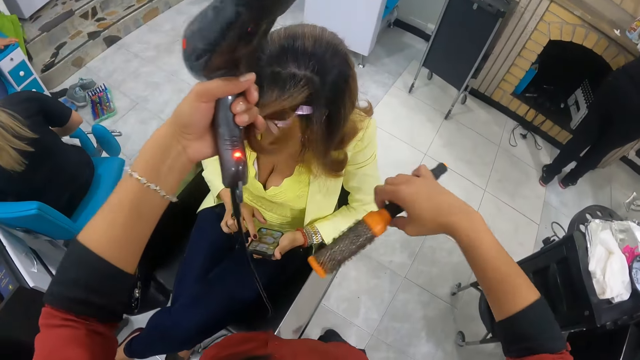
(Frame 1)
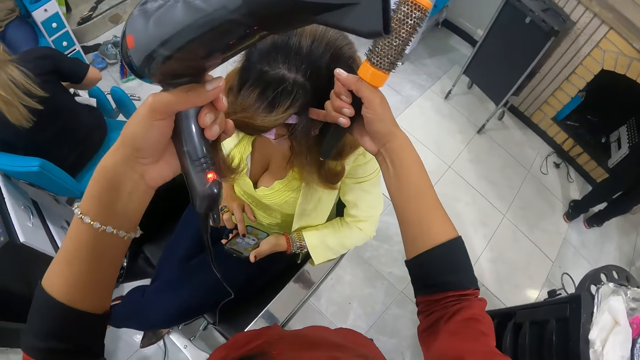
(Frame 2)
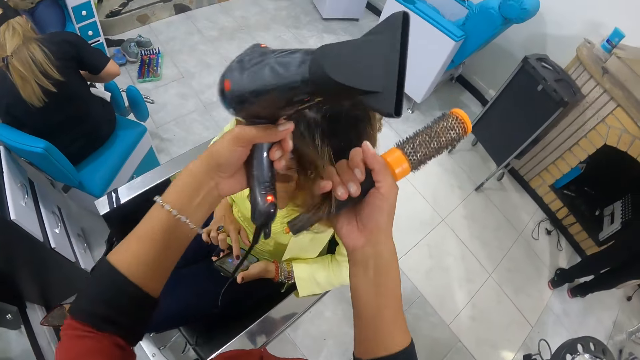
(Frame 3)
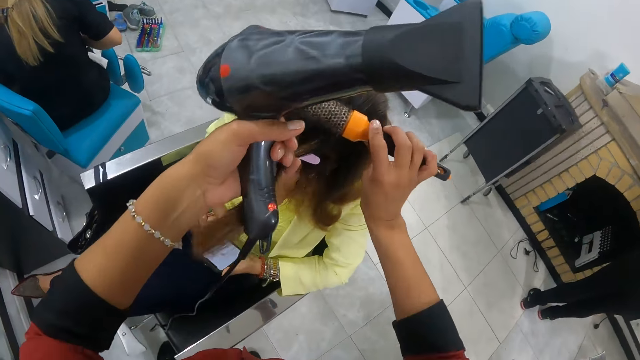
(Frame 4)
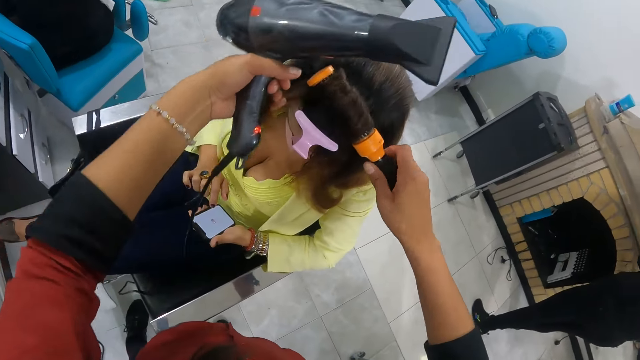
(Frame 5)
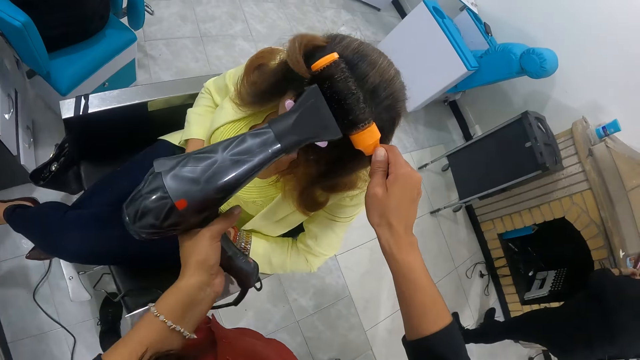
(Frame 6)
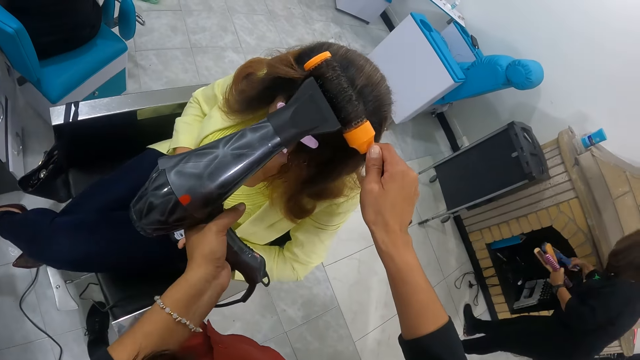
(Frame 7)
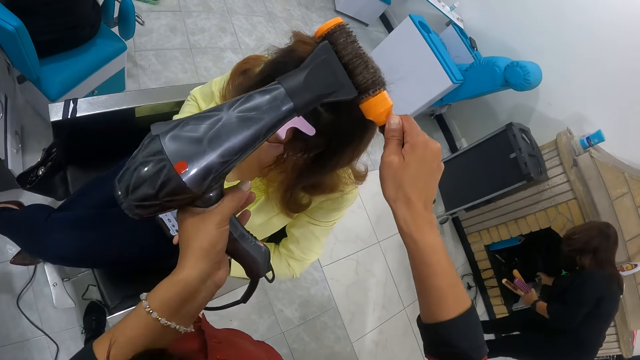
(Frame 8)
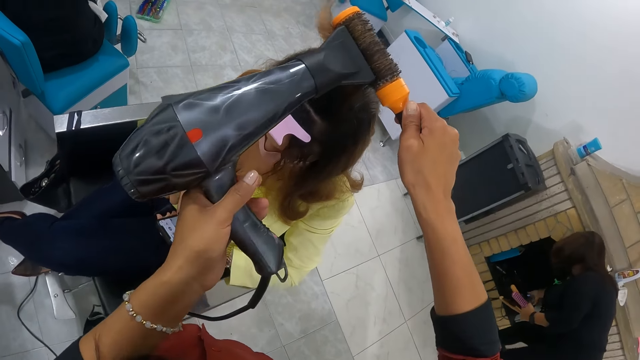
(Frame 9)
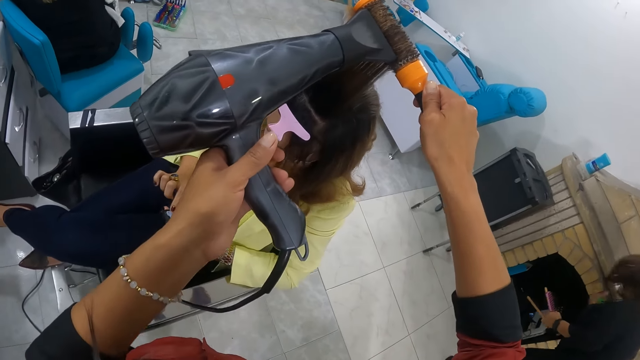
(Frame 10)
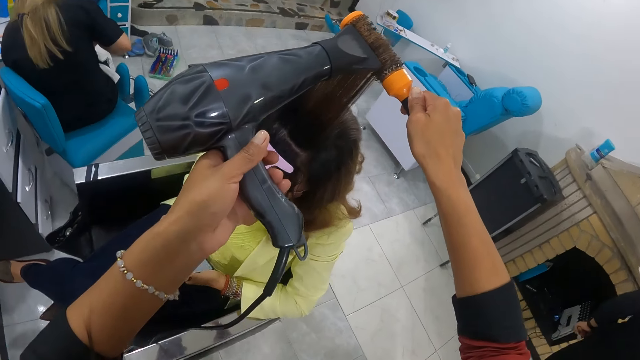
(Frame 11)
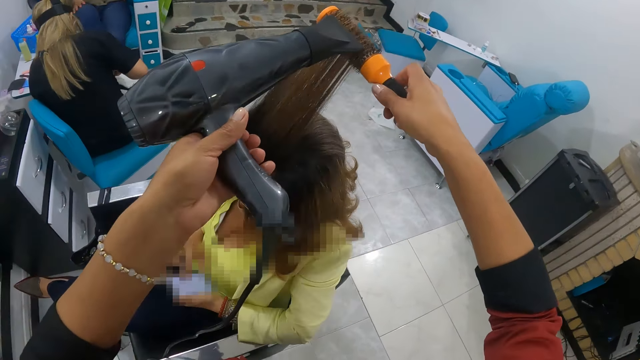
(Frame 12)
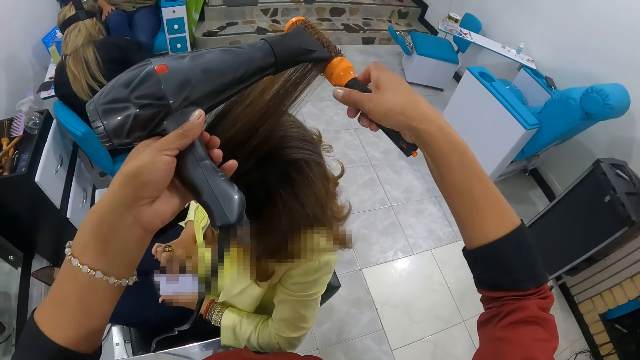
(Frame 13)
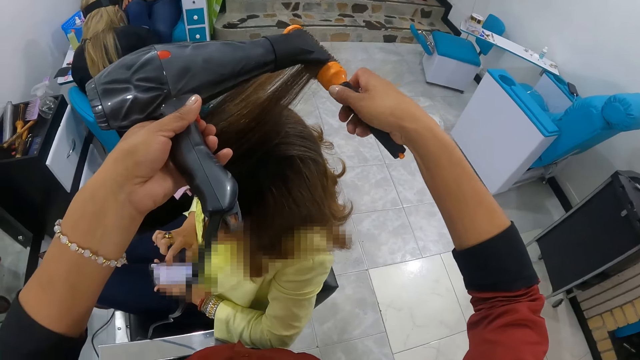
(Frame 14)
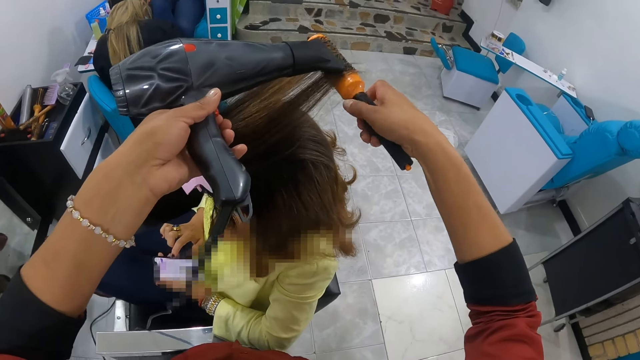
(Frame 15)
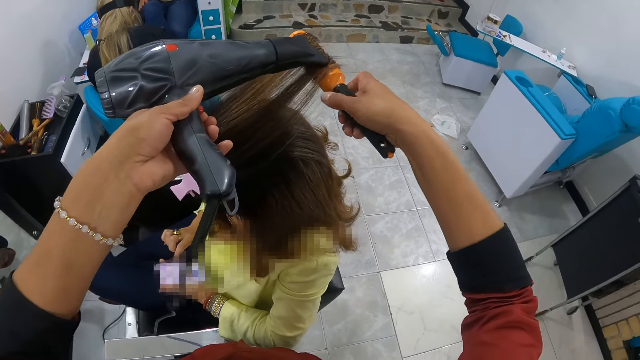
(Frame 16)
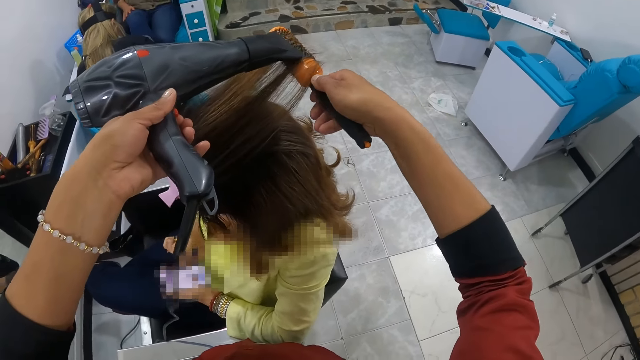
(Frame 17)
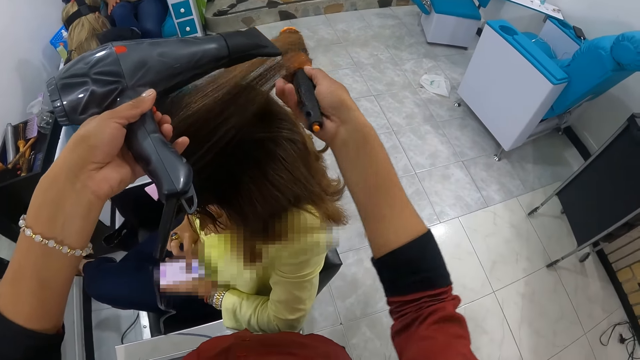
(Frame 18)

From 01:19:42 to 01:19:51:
The camera wearer holds the woman's hair with her left hand. She brushes the woman's hair with the hair dryer brush in her right hand. She dries the woman's hair with the hair dryer in her left hand. She rolls the hair dryer brush with her right hand.

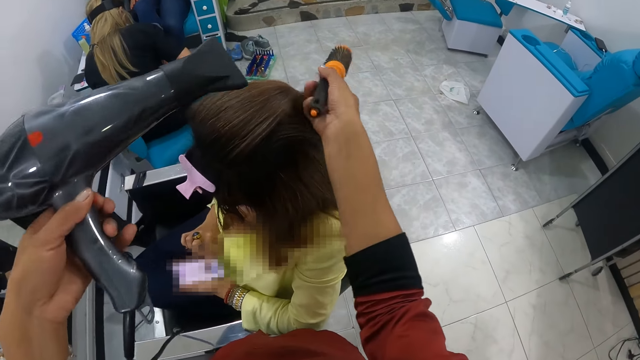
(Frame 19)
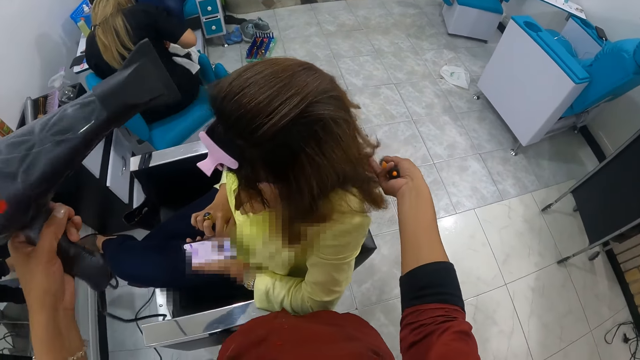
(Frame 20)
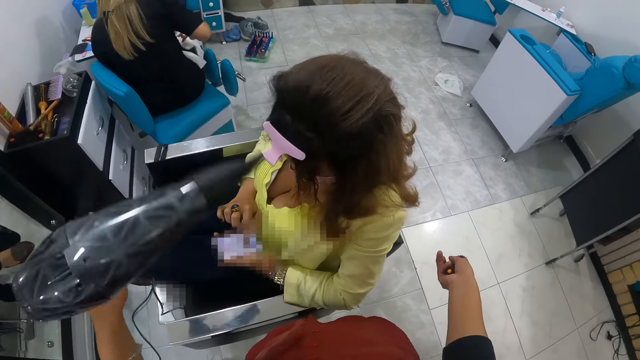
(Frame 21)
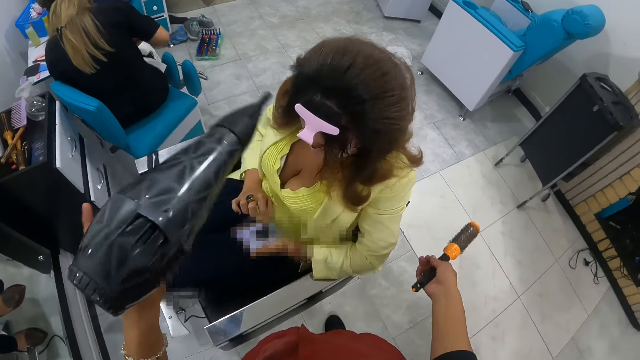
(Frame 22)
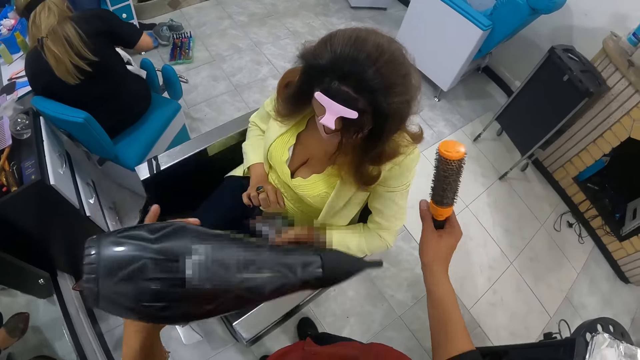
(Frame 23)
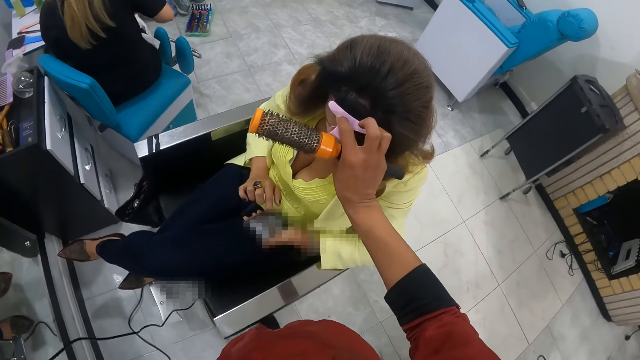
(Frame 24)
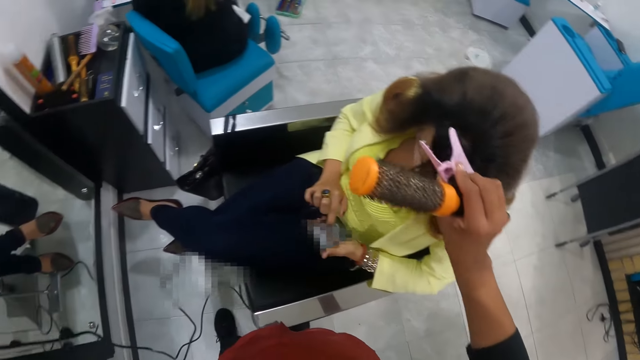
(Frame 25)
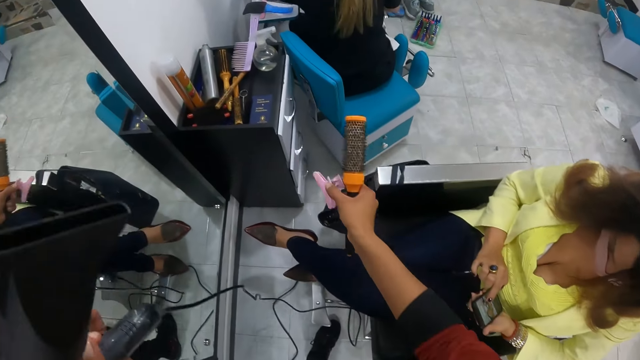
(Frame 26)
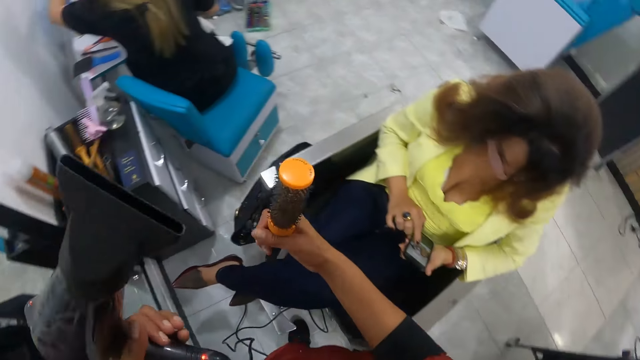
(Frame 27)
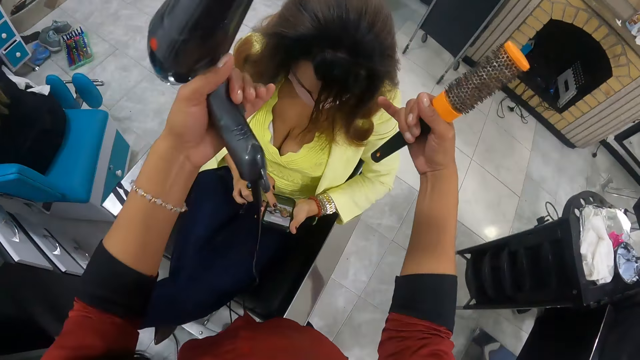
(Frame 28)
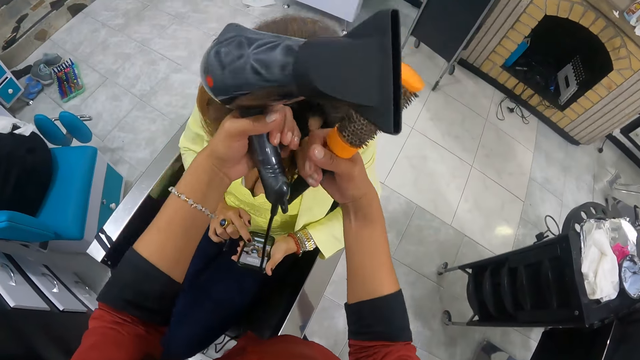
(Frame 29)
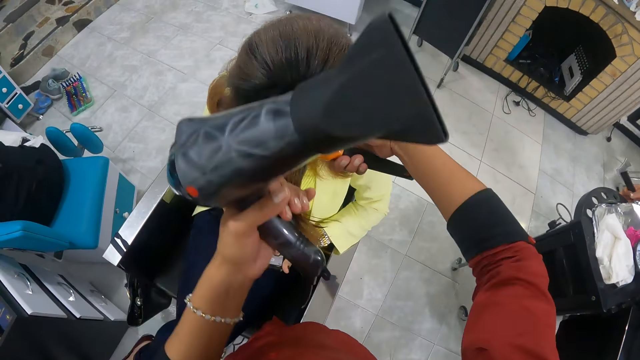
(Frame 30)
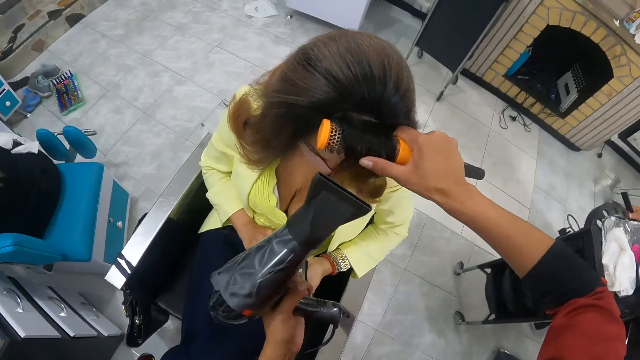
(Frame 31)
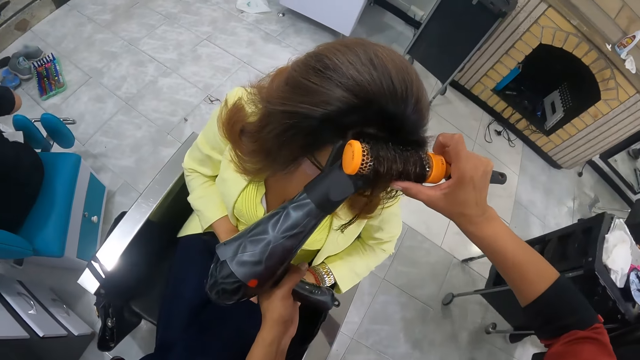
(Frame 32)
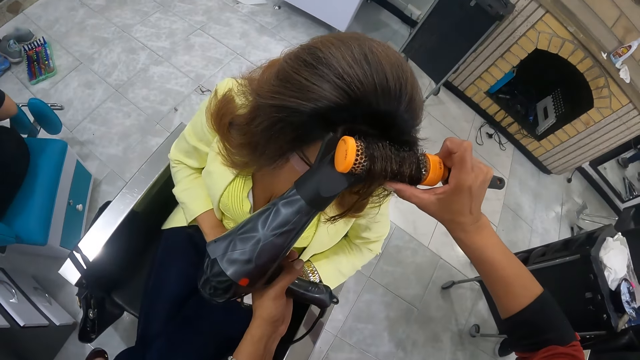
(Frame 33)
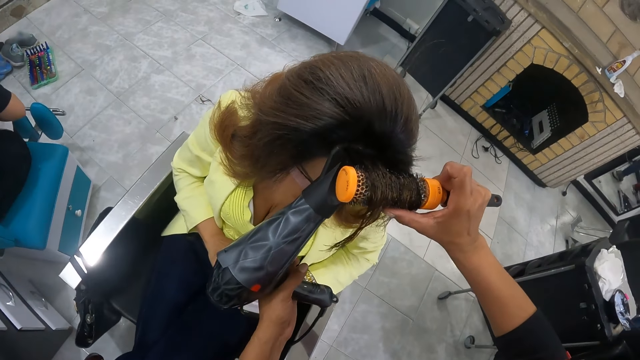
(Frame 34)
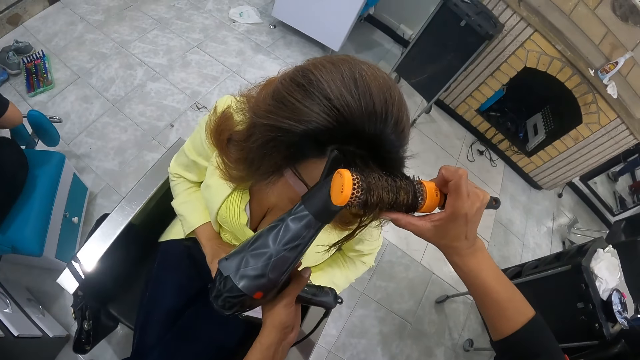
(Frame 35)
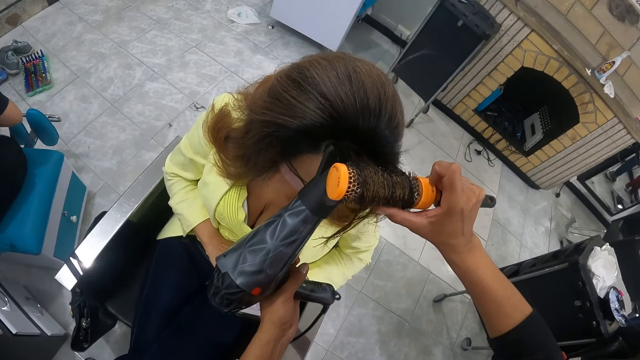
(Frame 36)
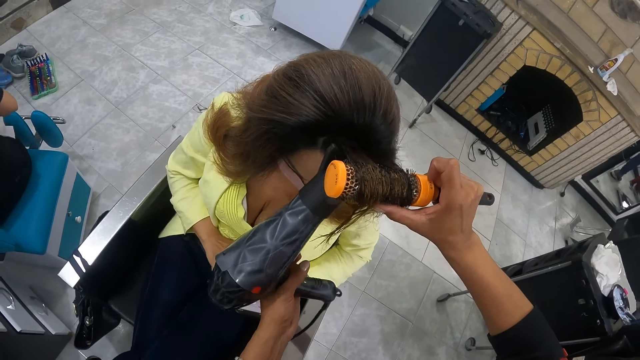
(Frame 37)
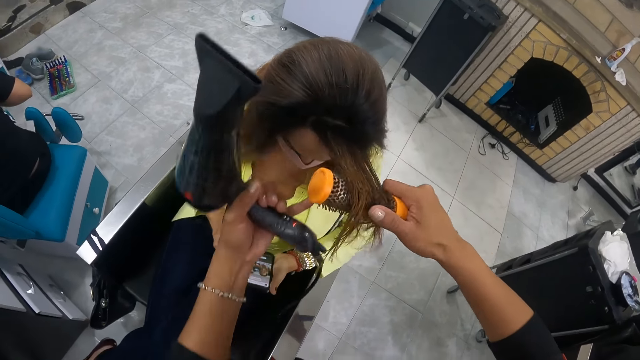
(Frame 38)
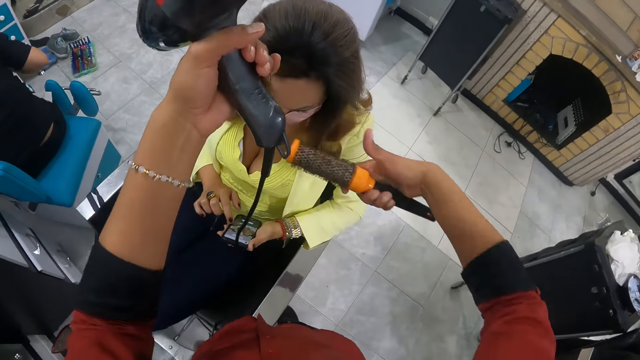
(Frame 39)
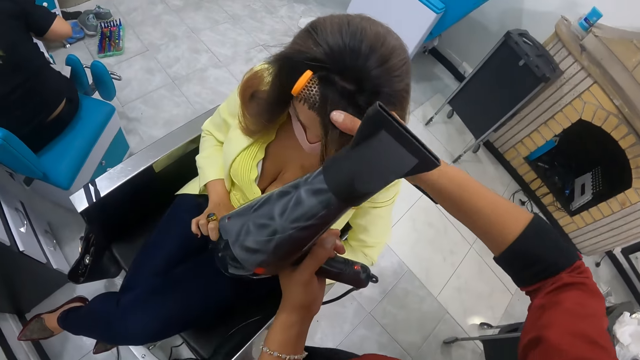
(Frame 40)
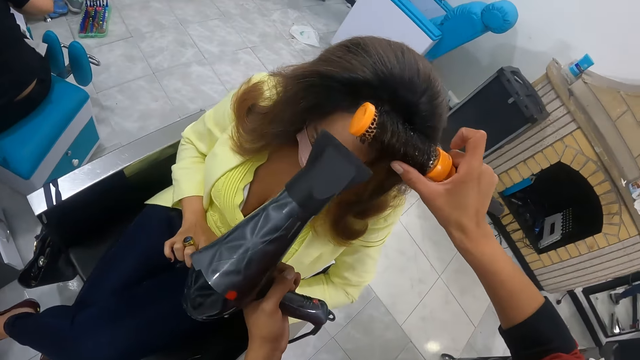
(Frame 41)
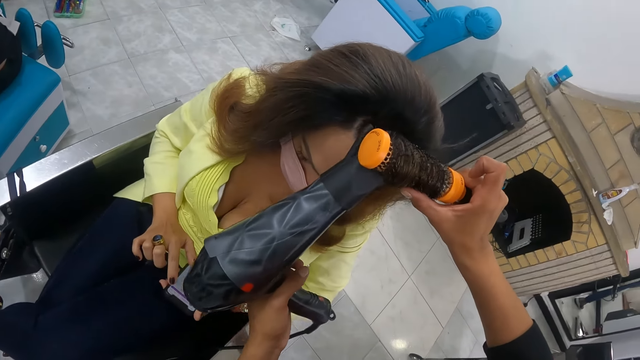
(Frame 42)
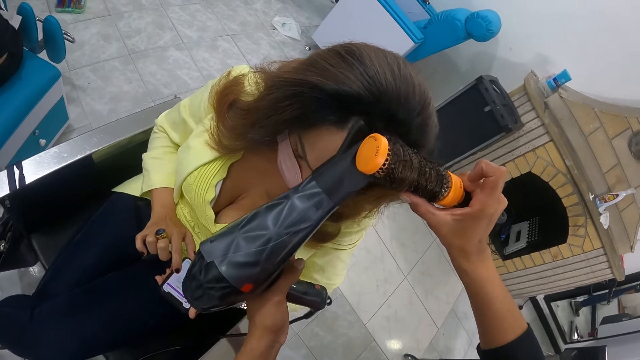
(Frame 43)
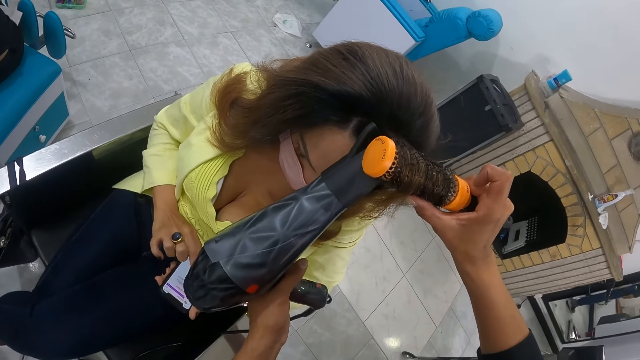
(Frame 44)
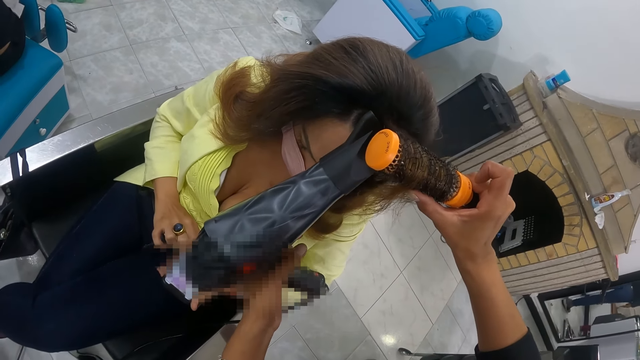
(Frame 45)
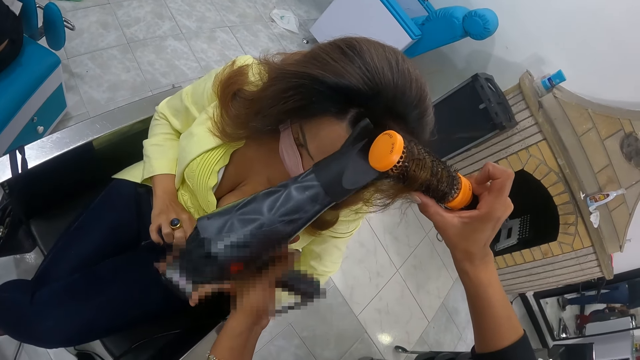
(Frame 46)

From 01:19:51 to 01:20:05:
The camera wearer dries the woman's hair with the hair dryer in her left hand. She removes the hairpin from the woman's hair with her right hand. She throws the hairpin on a shelf with her right hand. She holds the woman's hair with both hands. She brushes the woman's hair with the hair dryer brush in her right hand. She dries the woman's hair with the hair dryer in her left hand. She holds the woman's hair with her left hand. She brushes the woman's hair with the hair dryer brush in her right hand. She dries the woman's hair with the hair dryer in her left hand.
